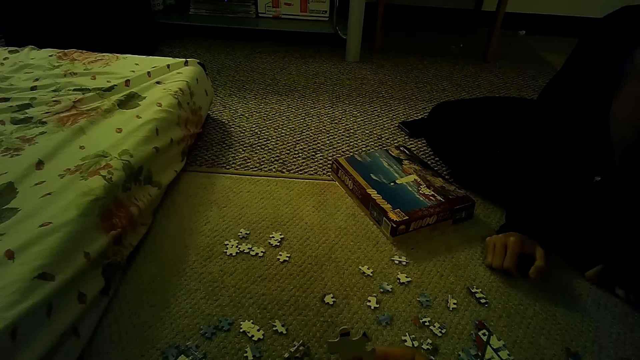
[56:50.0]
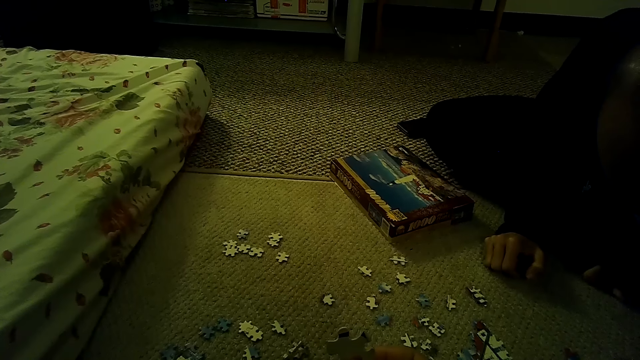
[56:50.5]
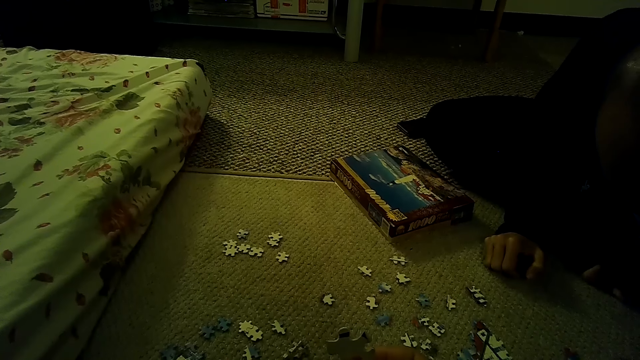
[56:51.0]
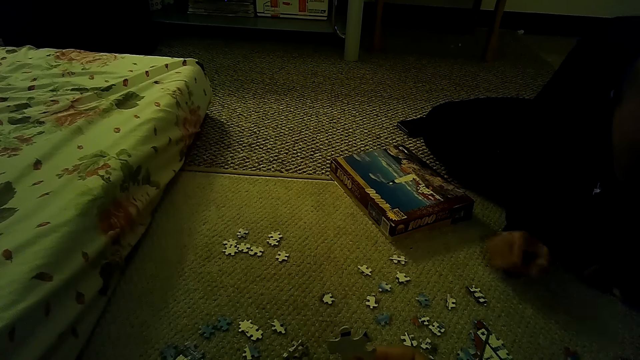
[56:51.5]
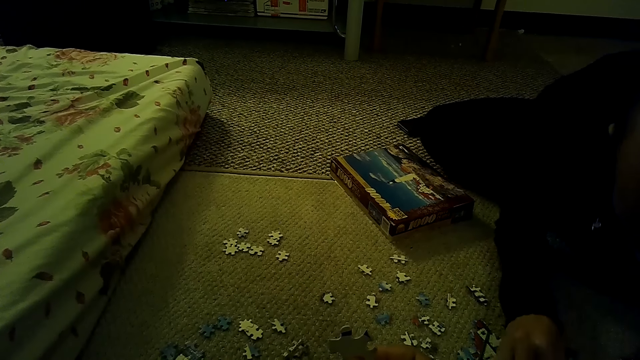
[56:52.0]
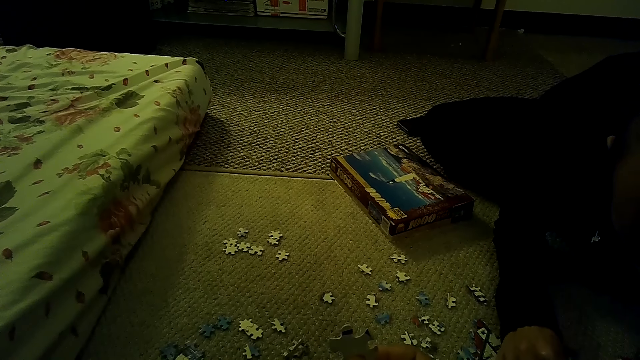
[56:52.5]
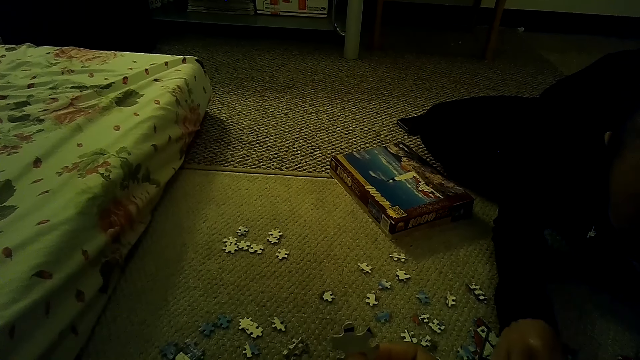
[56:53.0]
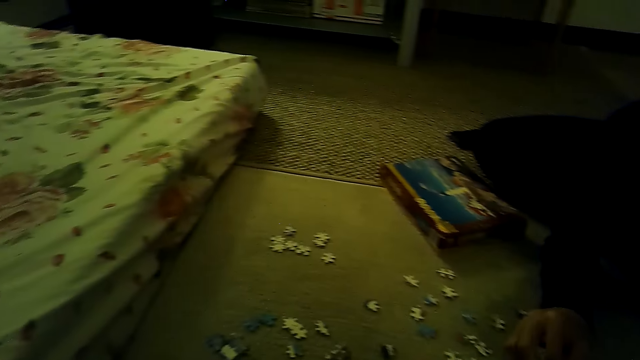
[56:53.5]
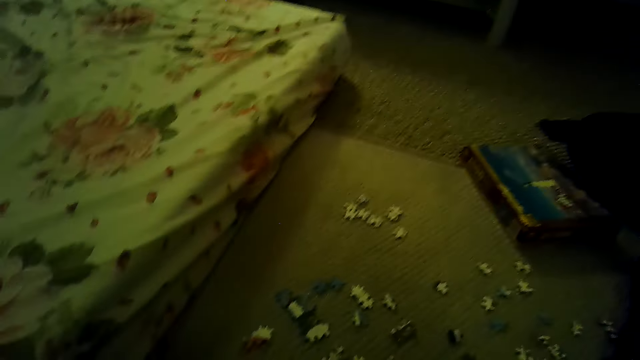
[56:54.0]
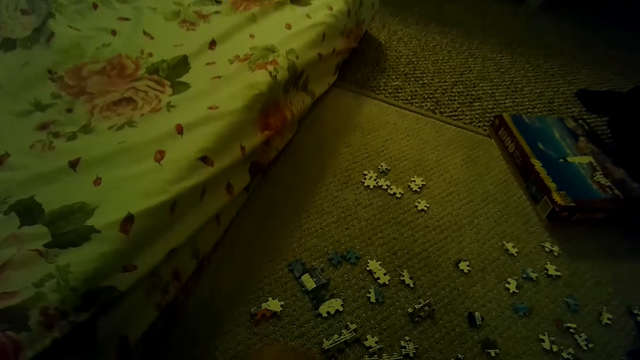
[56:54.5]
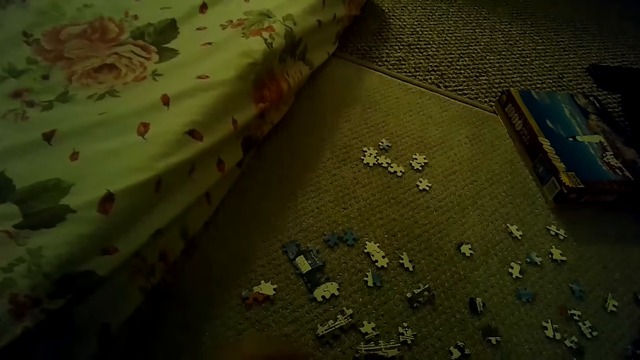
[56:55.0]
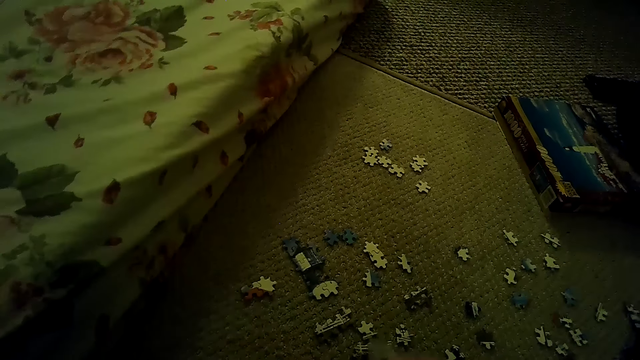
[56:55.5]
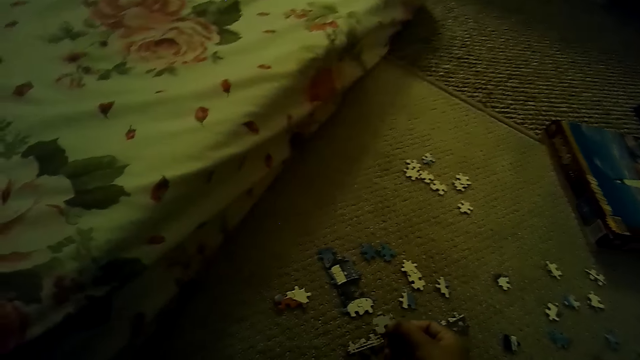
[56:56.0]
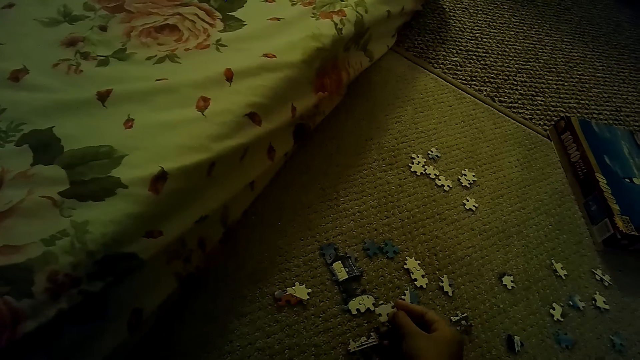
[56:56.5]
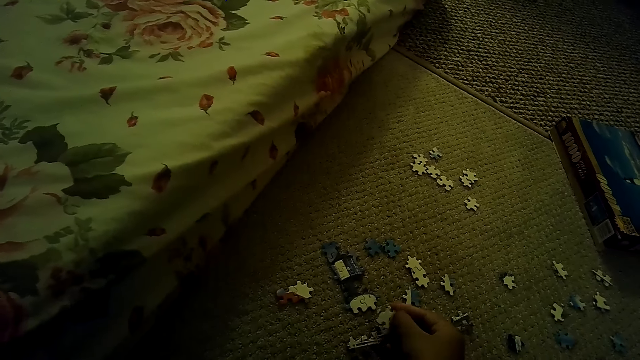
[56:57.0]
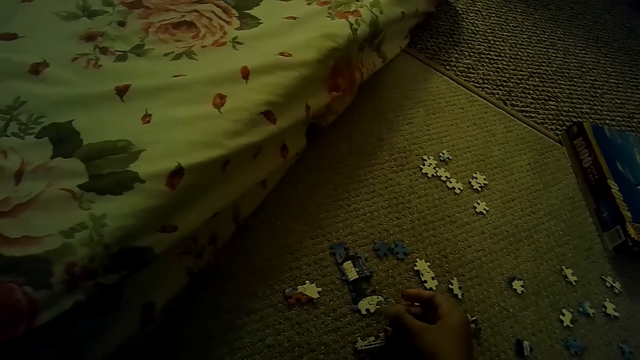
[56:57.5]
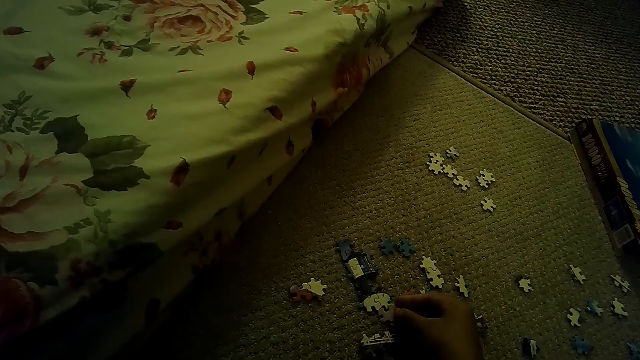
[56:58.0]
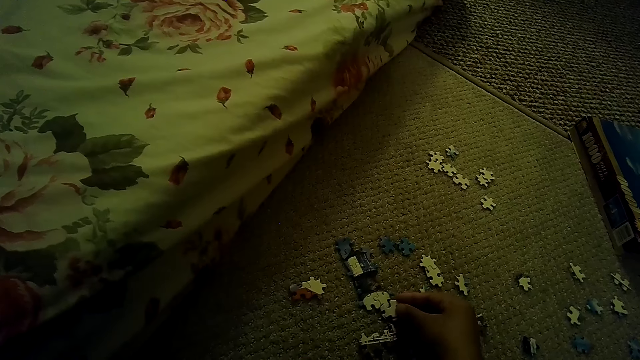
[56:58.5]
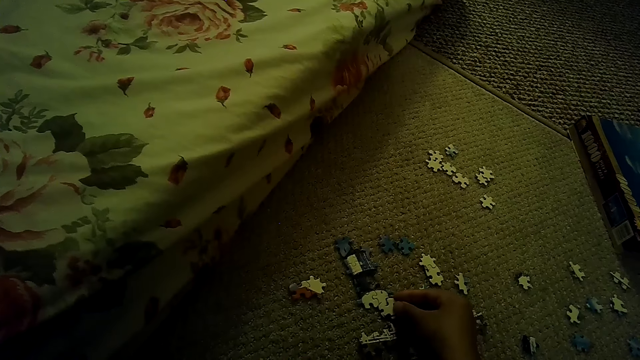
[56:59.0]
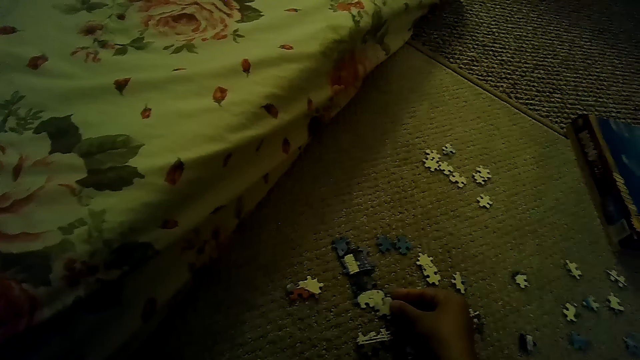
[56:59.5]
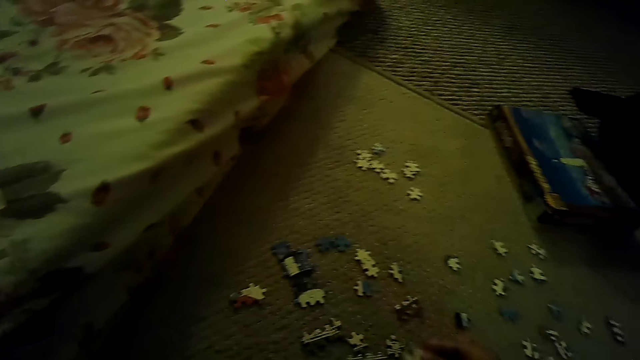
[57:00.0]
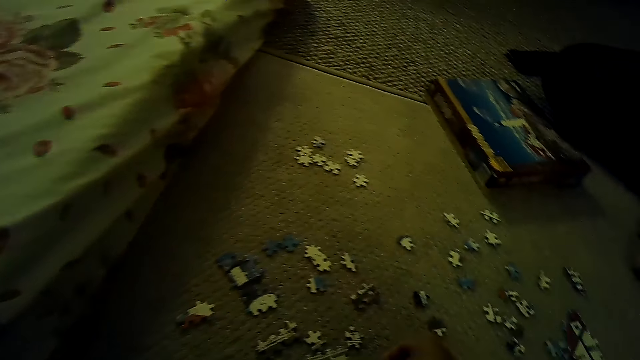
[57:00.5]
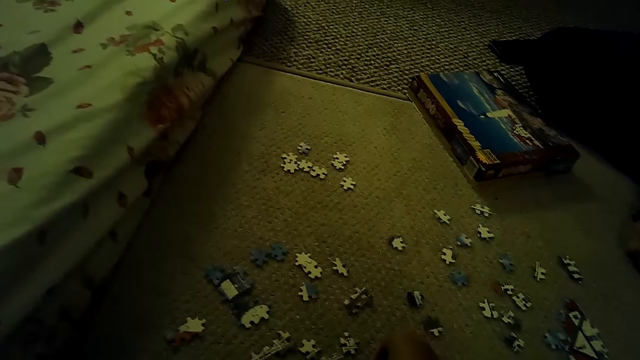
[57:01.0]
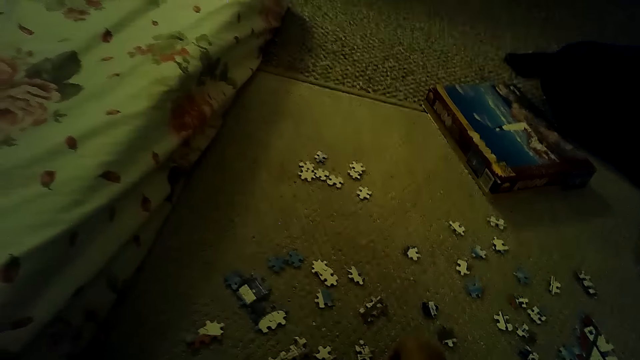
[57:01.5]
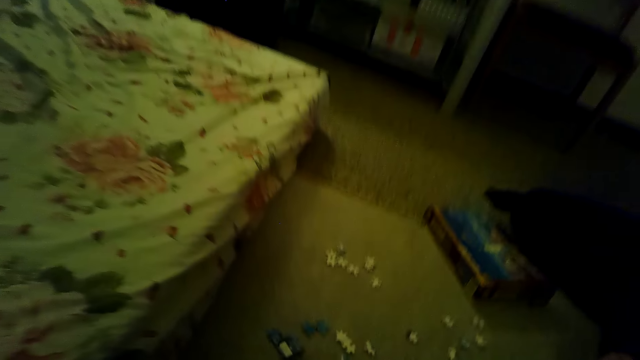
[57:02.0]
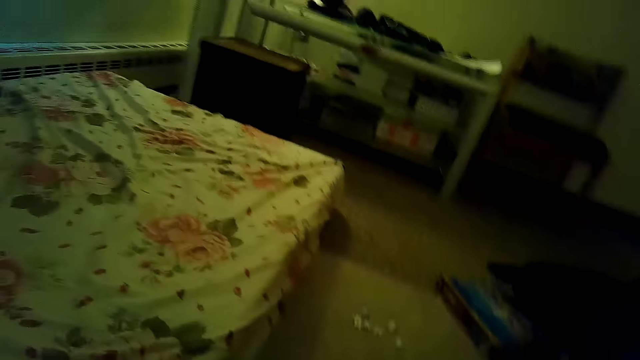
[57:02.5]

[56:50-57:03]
A man plays the jigsaw puzzle game on the floor and swings the head. The camera wearer picks a puzzle piece. They join the puzzle pieces.

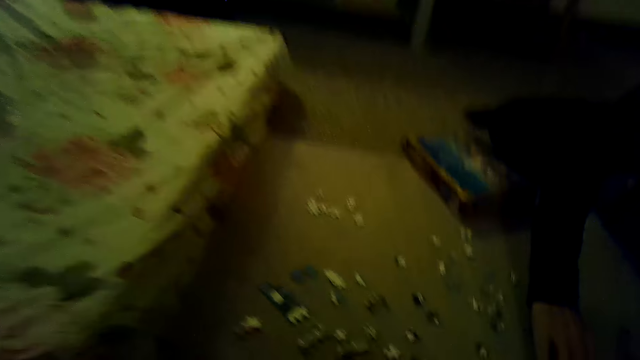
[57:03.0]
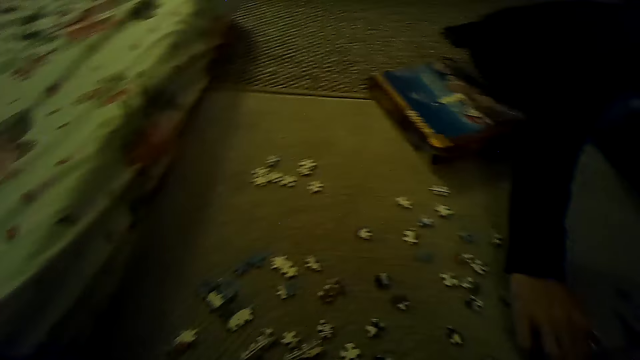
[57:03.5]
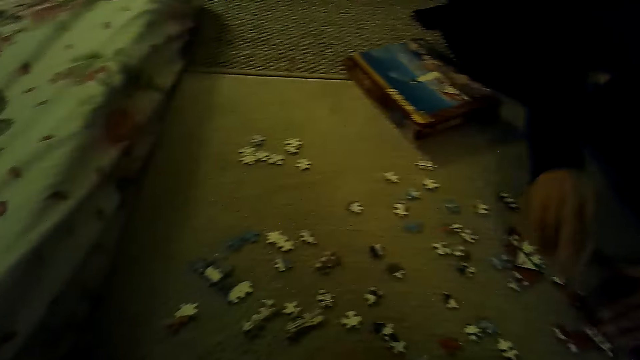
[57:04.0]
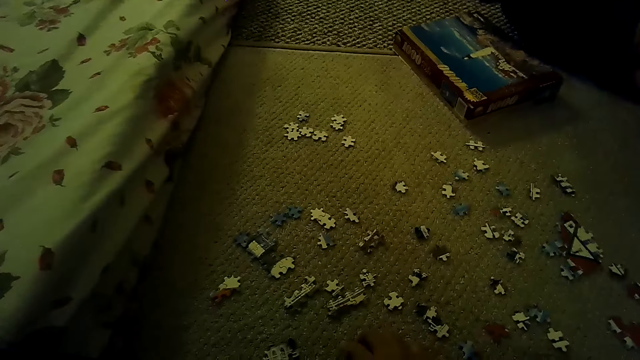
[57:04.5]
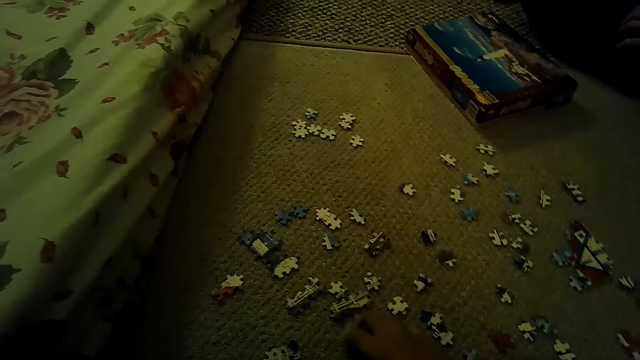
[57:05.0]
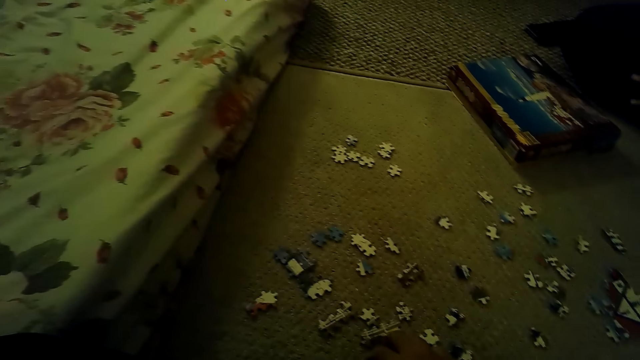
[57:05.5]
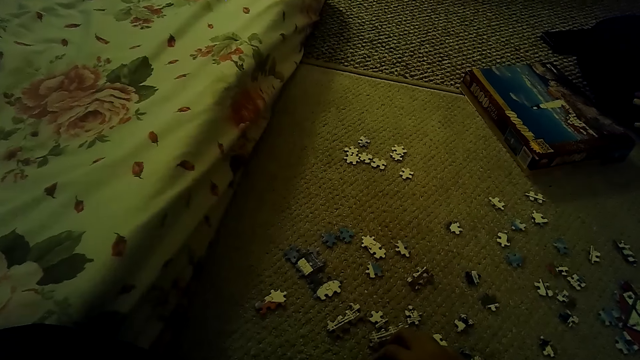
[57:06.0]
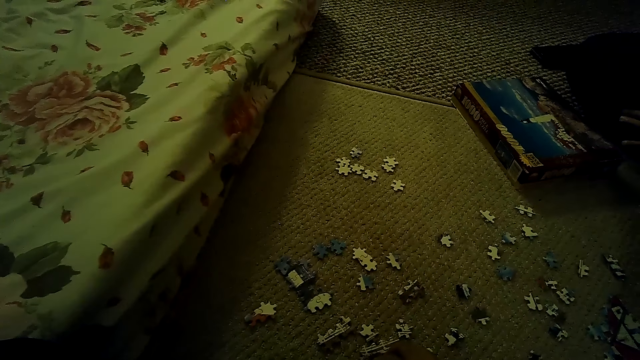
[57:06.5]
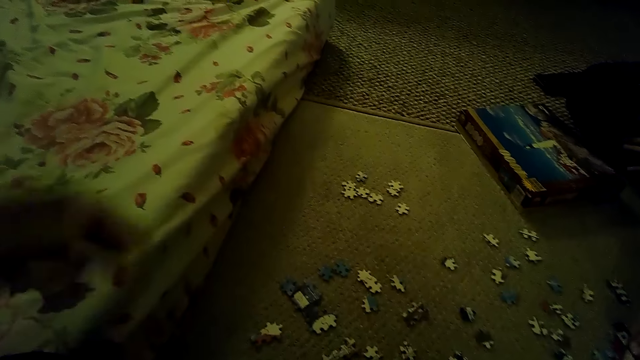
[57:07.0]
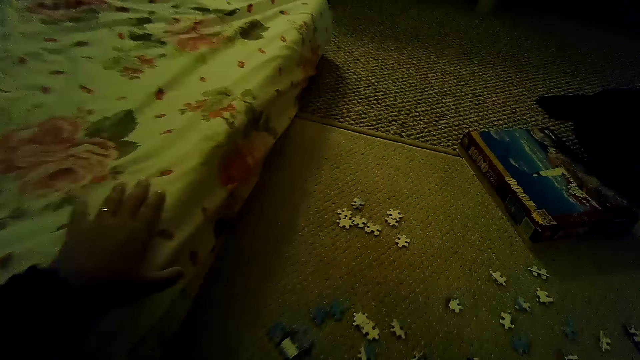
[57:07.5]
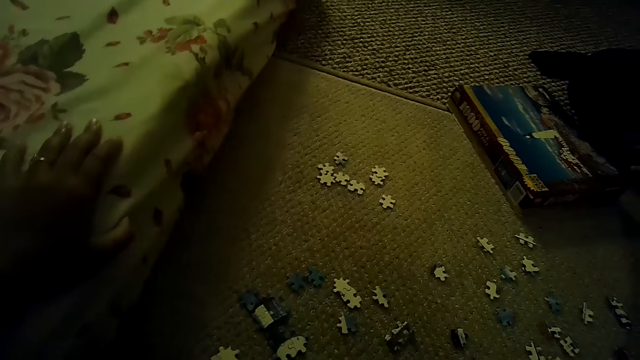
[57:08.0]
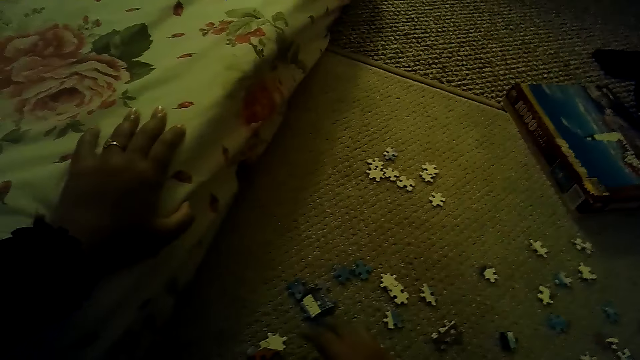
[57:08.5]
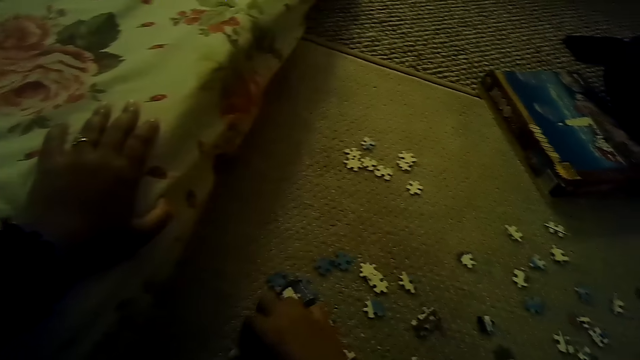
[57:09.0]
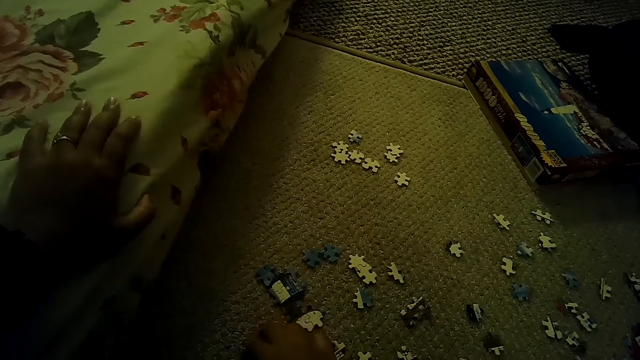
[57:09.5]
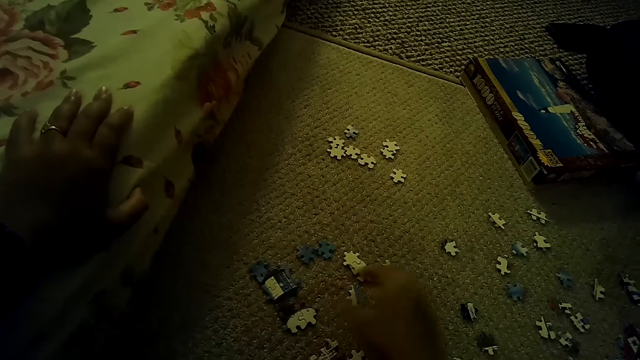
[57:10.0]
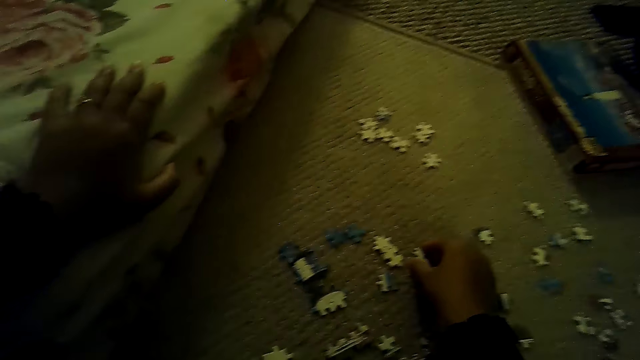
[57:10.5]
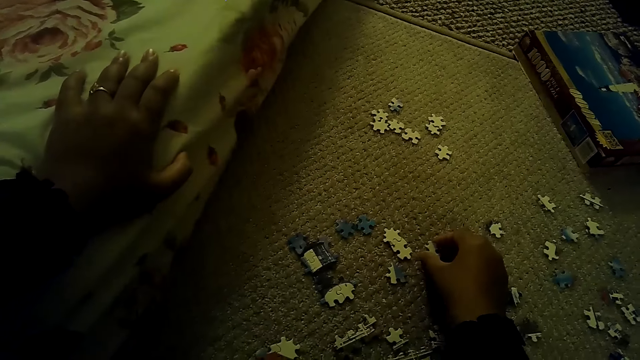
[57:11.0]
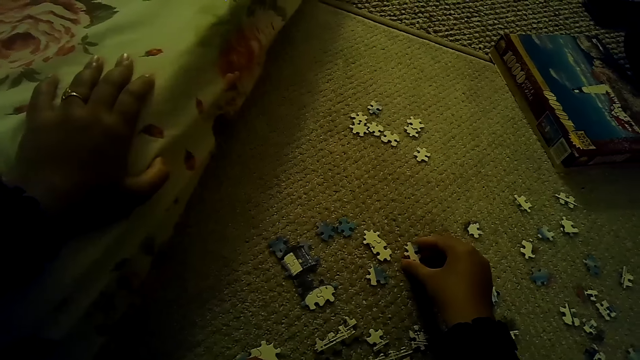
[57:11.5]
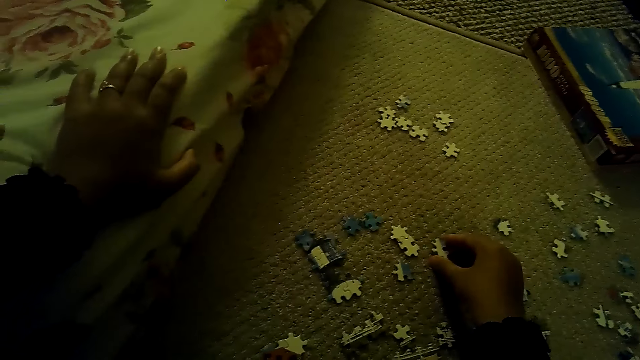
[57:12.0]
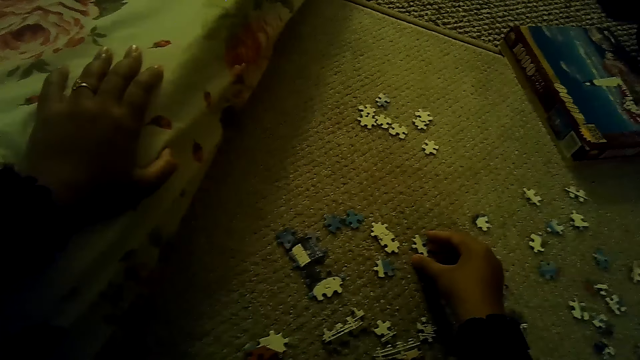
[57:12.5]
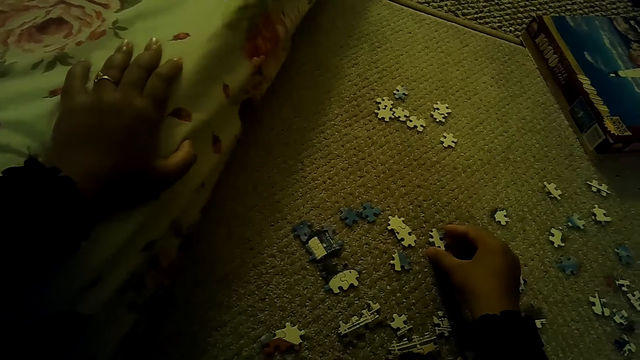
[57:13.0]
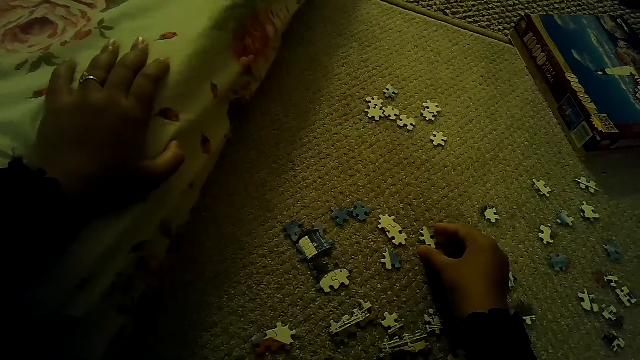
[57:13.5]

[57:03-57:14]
A person joins puzzle pieces. The camera wearer holds the bed. They play the jigsaw puzzle game and pick a puzzle piece.
